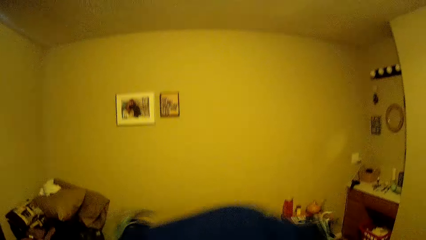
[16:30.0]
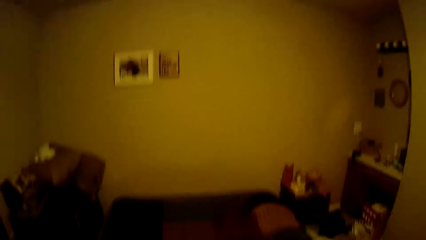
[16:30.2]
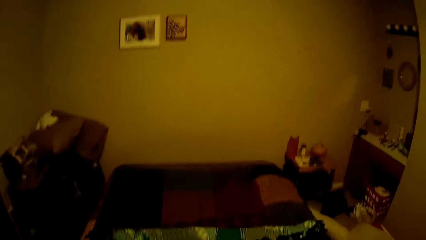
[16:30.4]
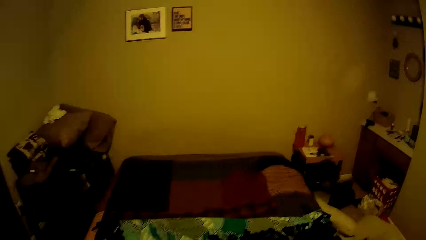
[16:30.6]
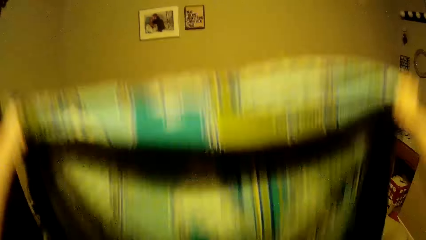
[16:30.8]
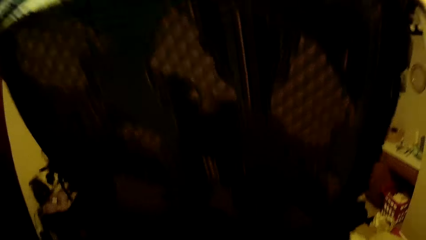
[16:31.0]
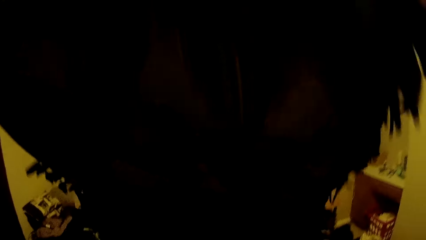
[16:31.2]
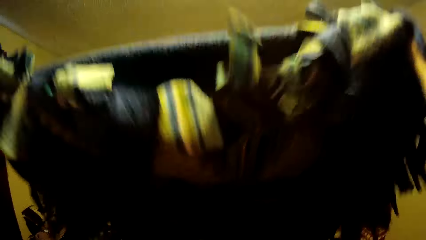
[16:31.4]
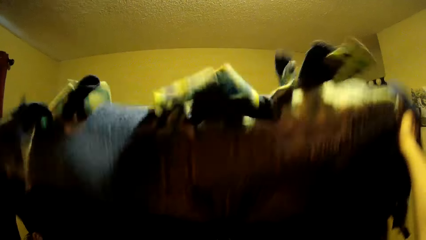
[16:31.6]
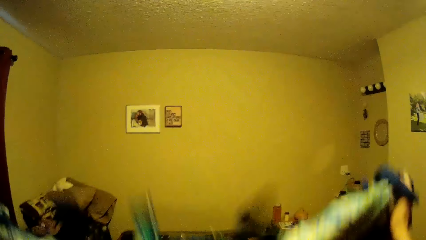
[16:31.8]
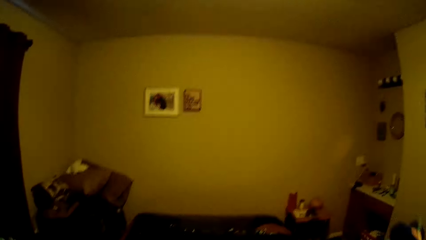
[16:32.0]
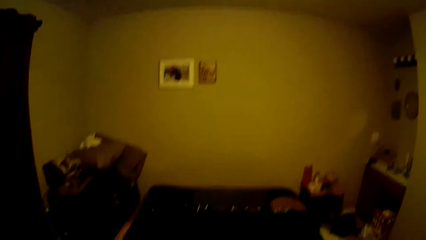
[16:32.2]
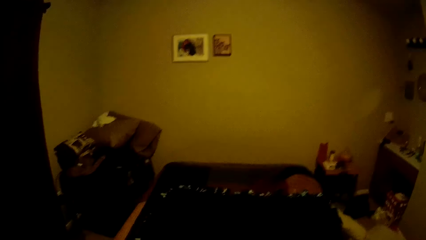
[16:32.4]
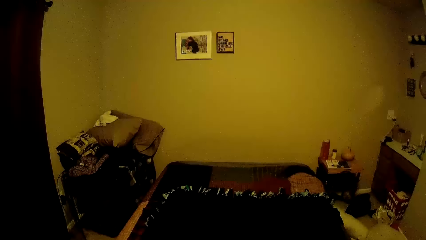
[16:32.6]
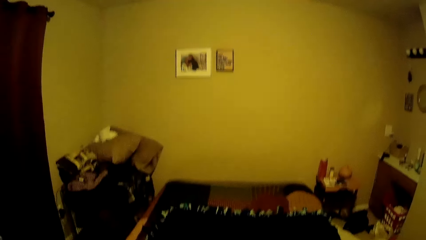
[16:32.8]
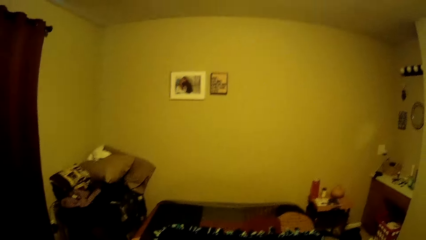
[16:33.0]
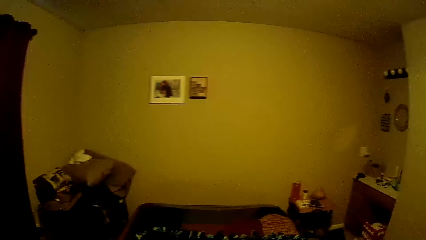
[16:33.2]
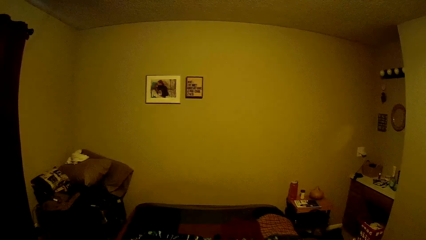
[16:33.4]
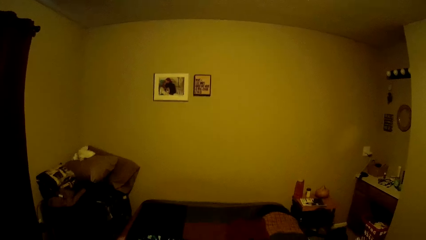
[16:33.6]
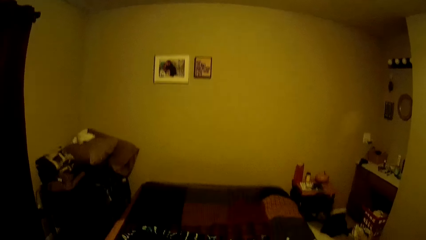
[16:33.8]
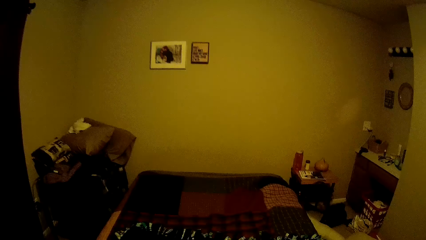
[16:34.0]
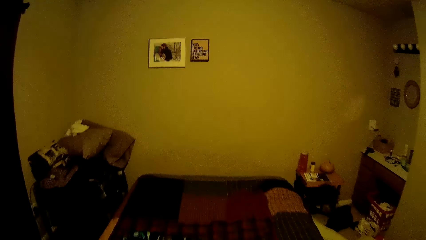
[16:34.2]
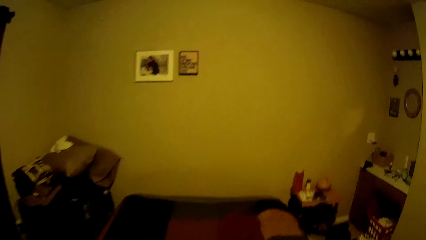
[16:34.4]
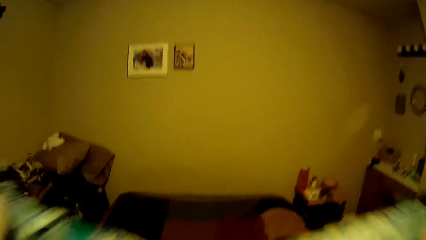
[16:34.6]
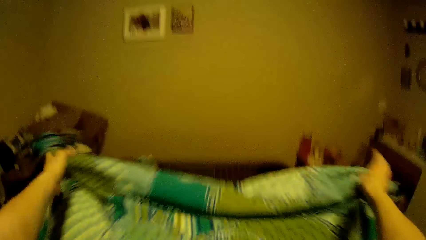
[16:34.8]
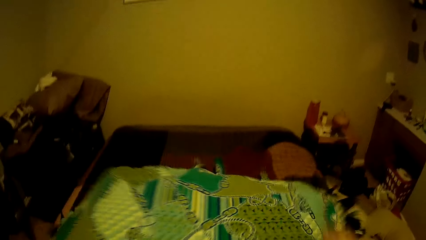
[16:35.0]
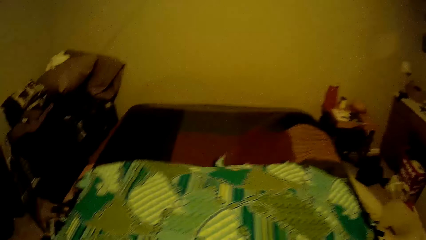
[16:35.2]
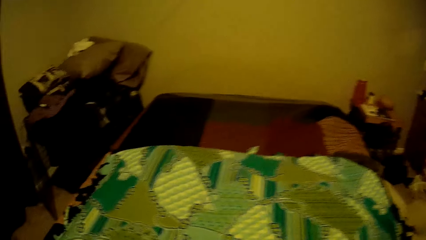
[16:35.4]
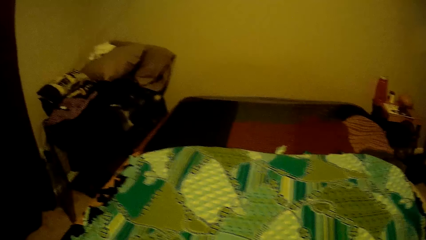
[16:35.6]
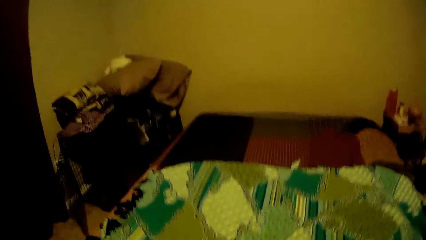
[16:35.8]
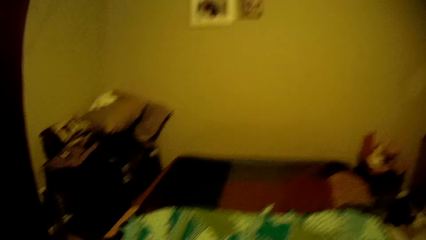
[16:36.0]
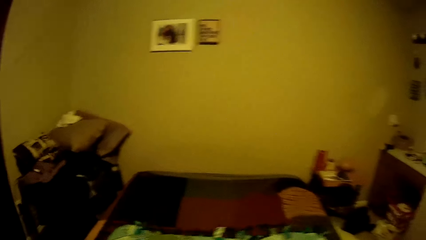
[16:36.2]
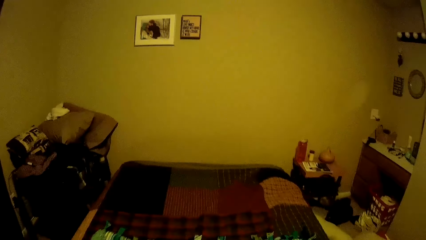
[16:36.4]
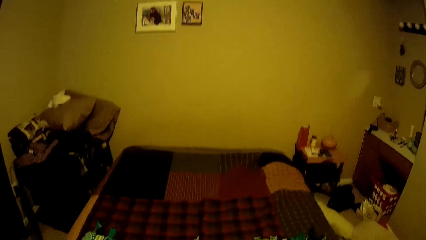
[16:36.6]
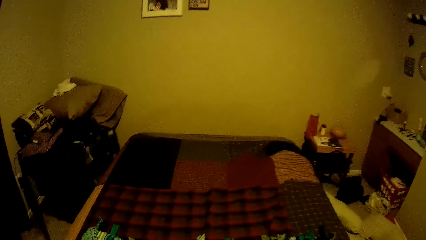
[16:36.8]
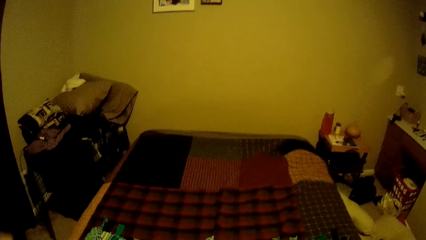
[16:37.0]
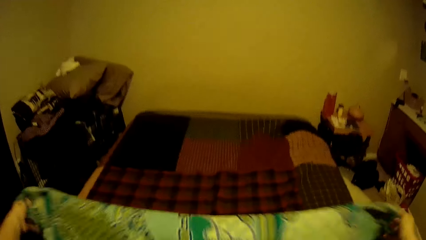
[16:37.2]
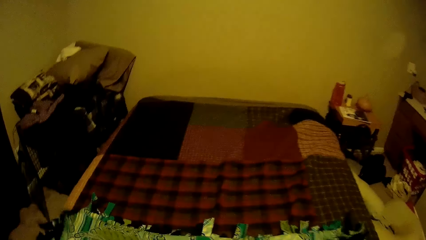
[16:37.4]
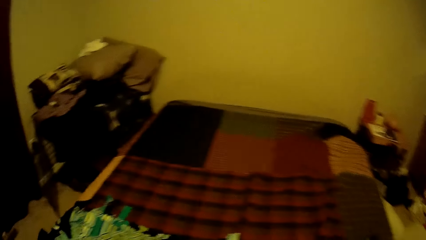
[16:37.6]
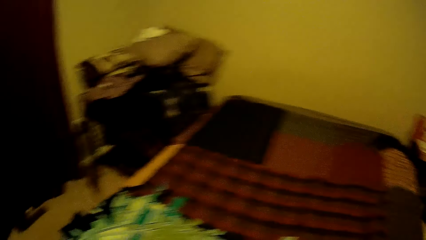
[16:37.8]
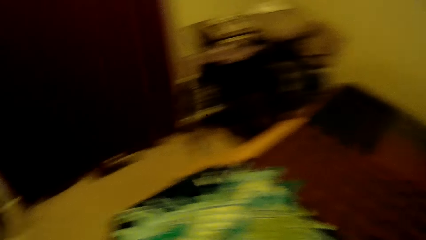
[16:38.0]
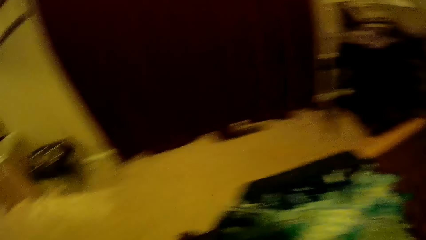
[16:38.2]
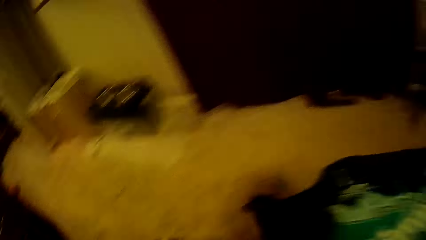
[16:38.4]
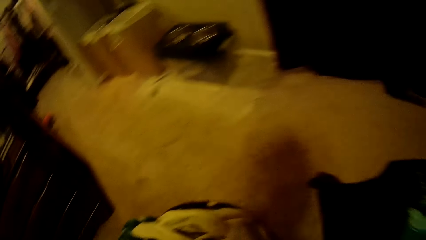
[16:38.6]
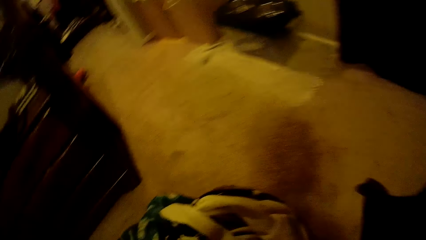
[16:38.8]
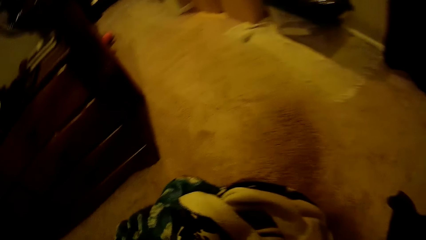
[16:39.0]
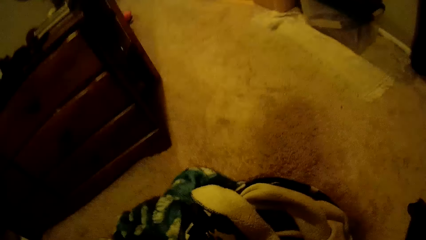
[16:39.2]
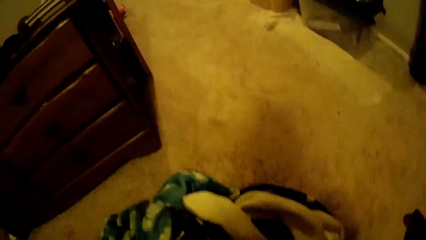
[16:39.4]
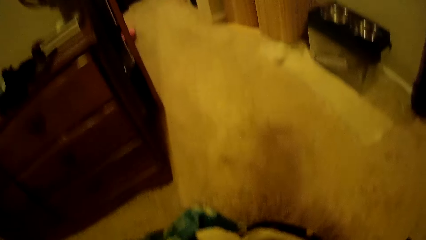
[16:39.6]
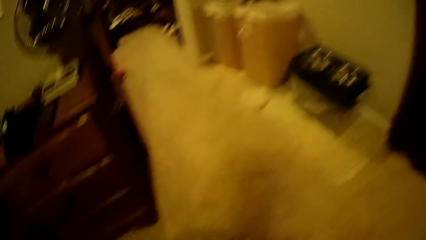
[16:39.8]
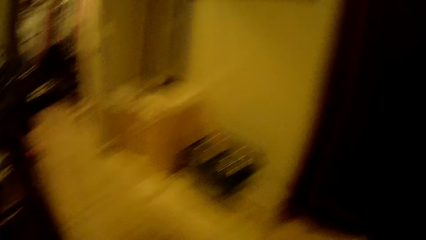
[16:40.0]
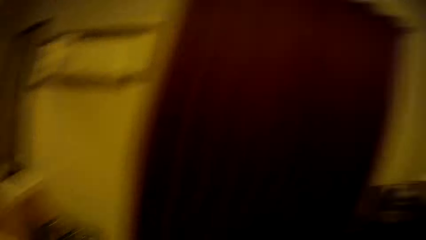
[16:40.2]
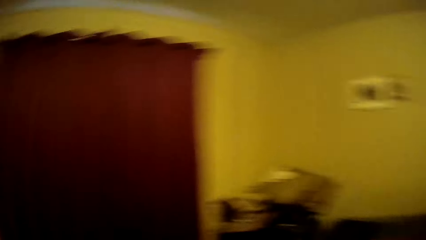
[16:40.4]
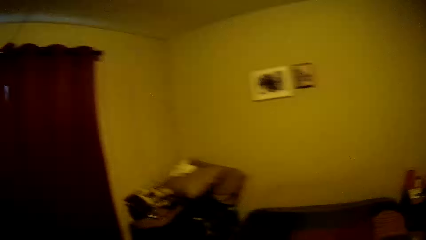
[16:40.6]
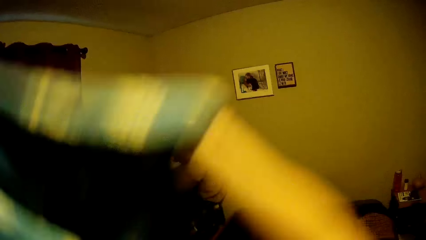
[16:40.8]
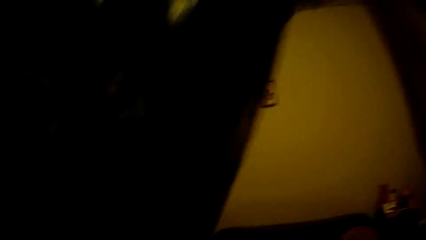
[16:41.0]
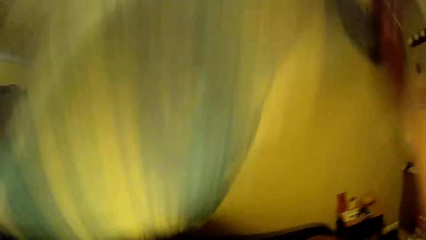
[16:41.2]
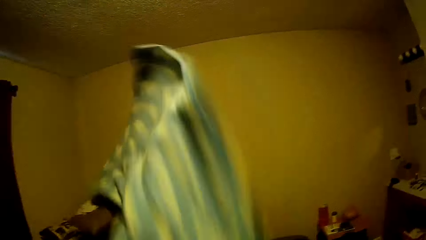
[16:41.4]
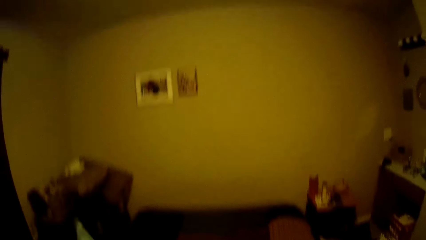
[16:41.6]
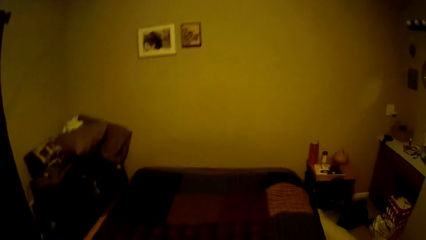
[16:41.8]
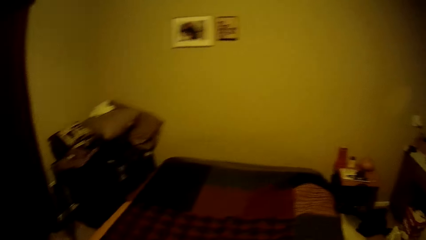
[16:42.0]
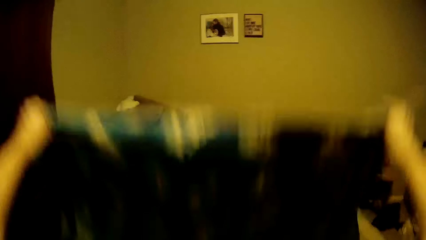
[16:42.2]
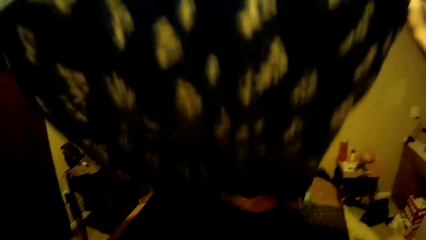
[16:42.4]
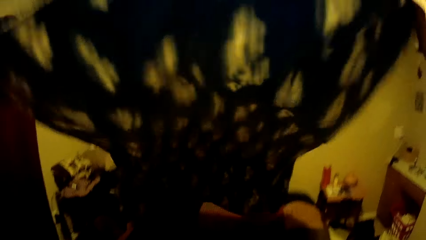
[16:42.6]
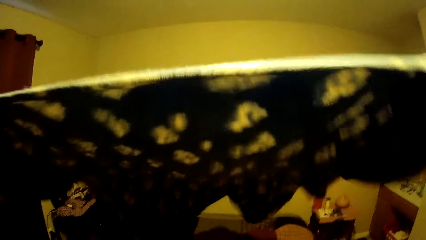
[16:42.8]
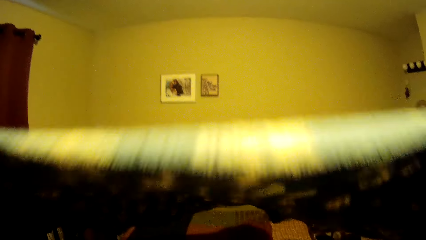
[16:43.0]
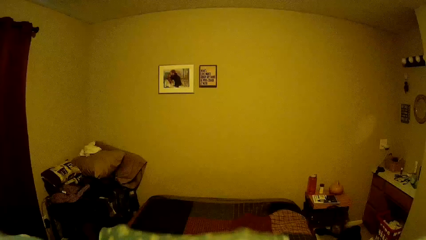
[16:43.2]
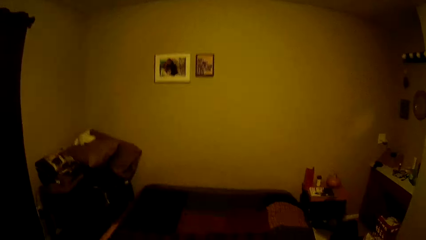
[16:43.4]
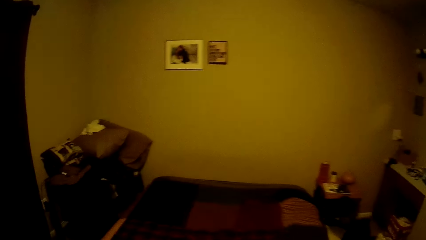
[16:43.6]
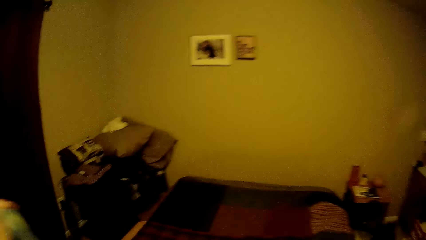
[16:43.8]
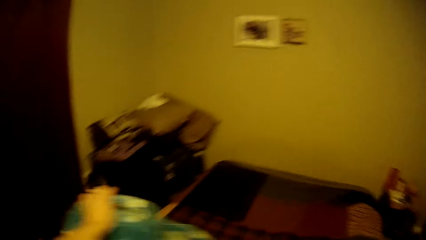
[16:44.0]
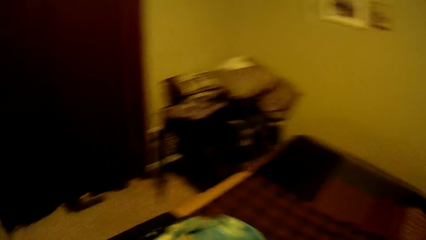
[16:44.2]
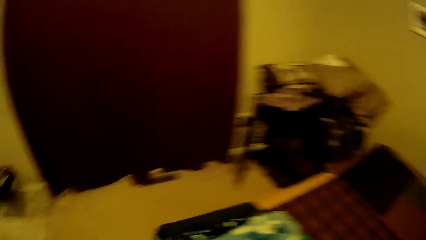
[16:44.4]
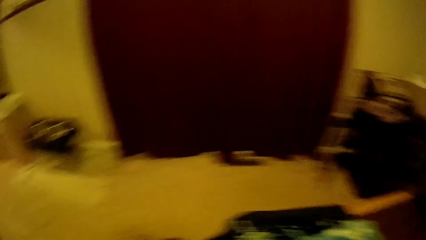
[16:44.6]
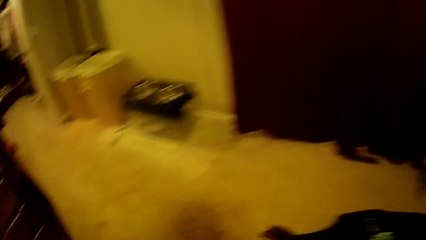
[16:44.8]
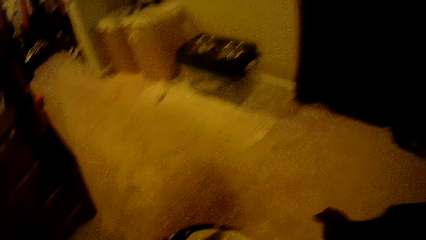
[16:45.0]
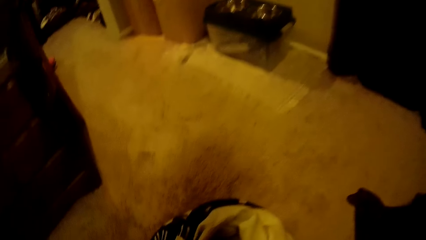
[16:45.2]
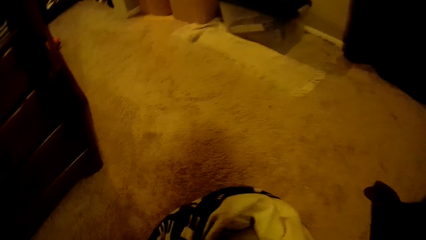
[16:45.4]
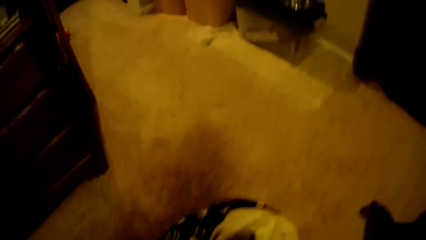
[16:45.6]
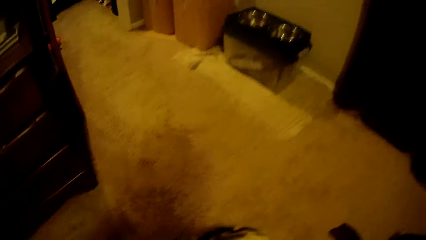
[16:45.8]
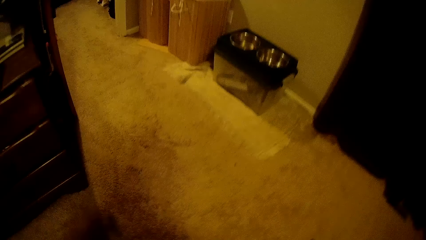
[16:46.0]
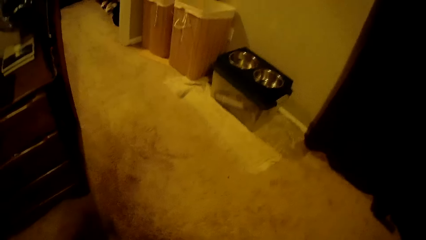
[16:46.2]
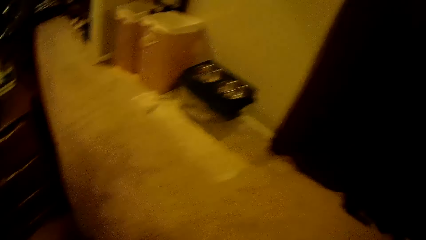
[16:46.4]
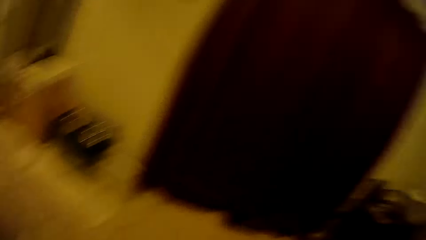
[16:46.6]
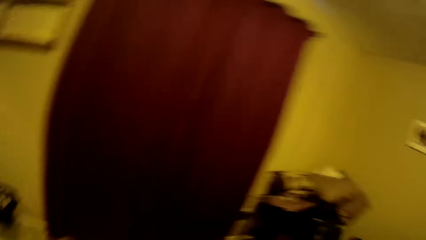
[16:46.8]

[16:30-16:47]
The camera wearer lifts the blanket. They straighten the blanket, lay the blanket on the bed, and fold the blanket. They pick up a second blanket or bed cover from the floor. They straighten the second blanket and lay the second blanket on the bed.
